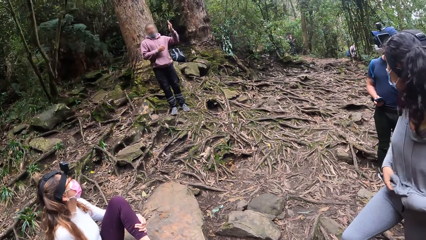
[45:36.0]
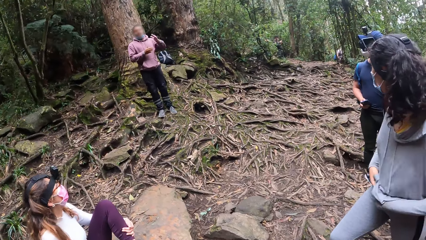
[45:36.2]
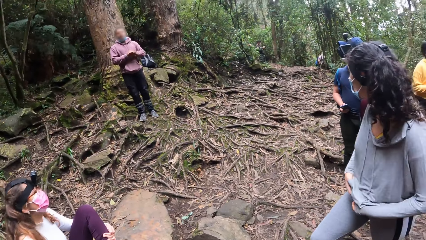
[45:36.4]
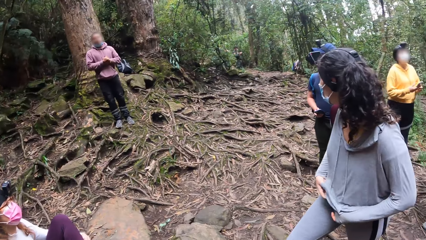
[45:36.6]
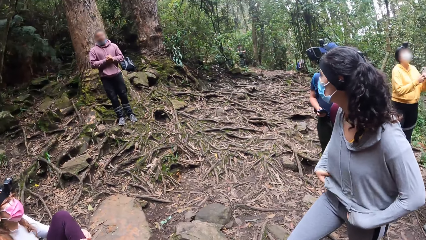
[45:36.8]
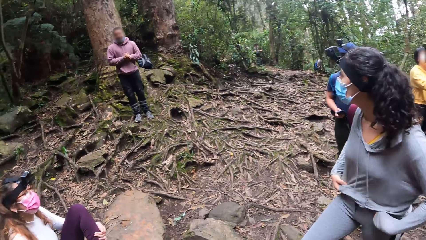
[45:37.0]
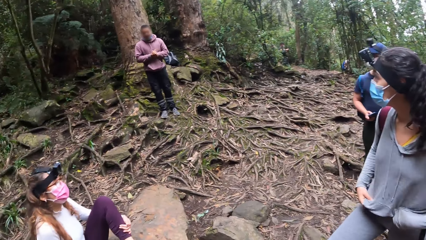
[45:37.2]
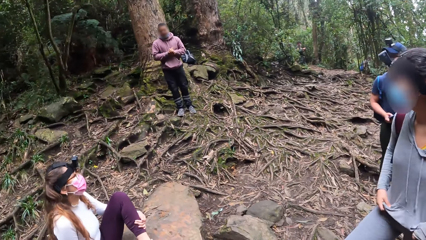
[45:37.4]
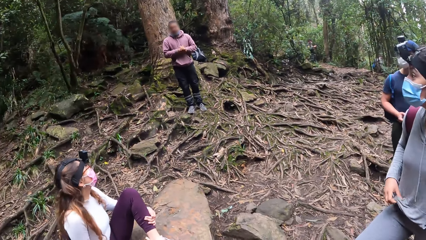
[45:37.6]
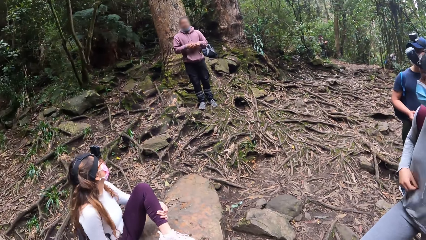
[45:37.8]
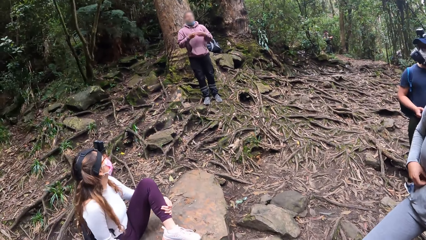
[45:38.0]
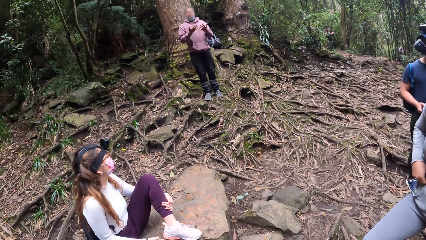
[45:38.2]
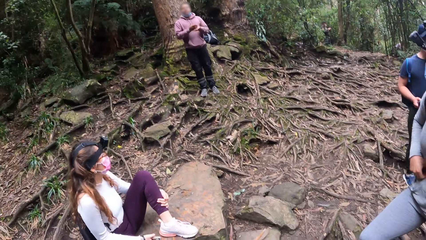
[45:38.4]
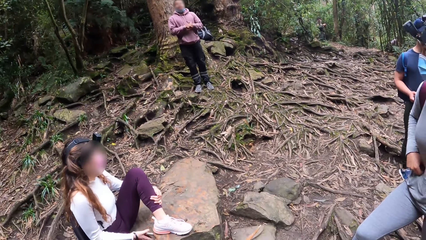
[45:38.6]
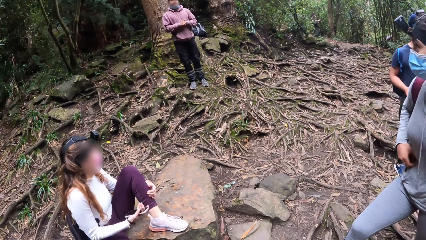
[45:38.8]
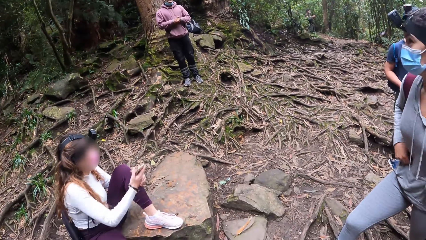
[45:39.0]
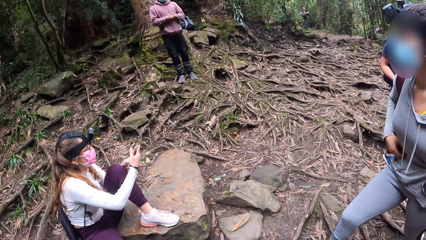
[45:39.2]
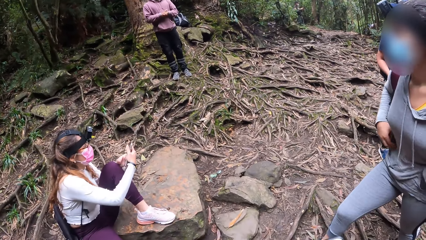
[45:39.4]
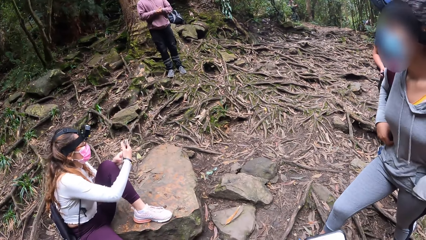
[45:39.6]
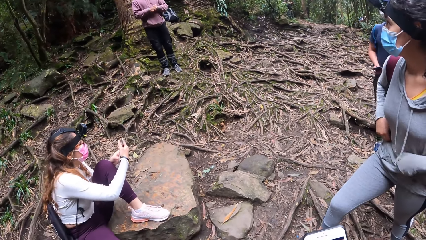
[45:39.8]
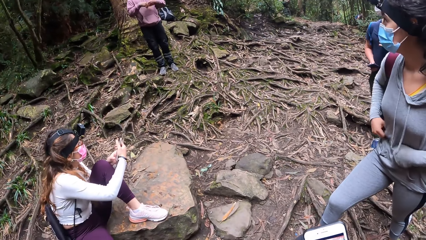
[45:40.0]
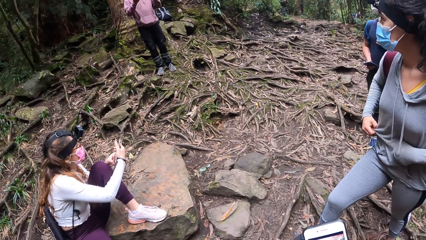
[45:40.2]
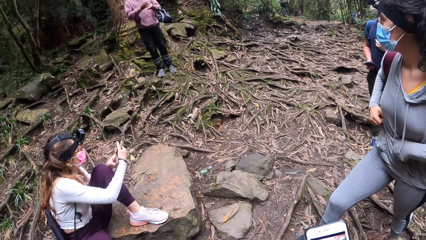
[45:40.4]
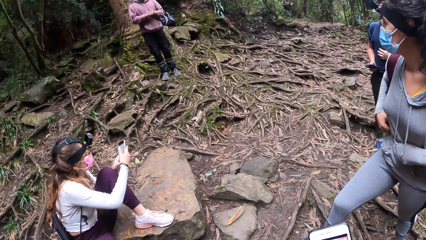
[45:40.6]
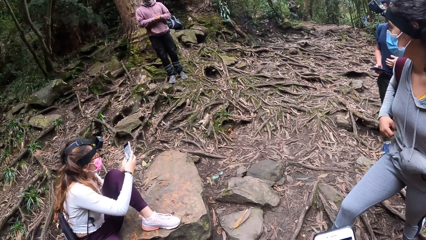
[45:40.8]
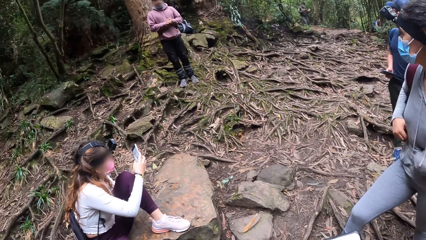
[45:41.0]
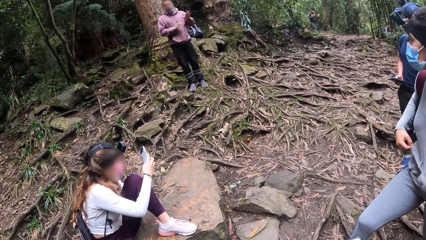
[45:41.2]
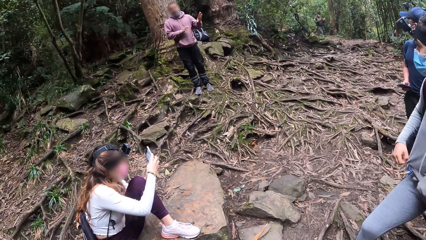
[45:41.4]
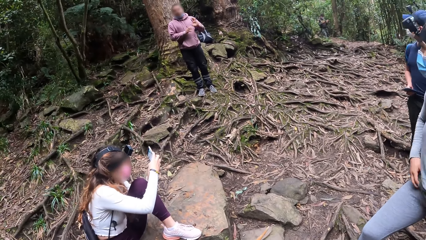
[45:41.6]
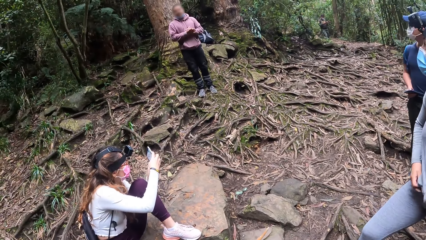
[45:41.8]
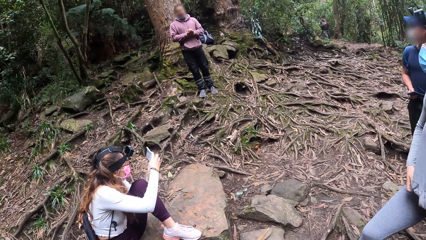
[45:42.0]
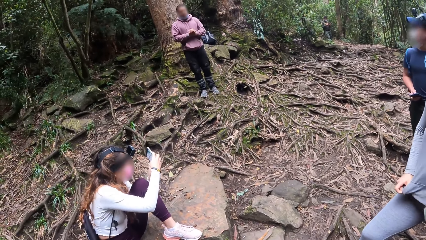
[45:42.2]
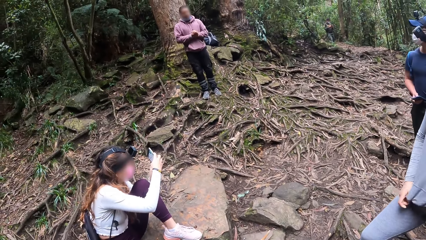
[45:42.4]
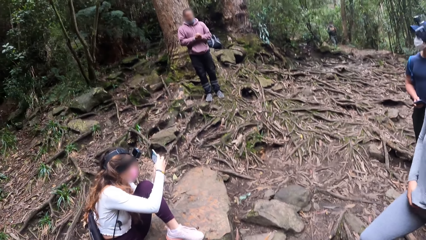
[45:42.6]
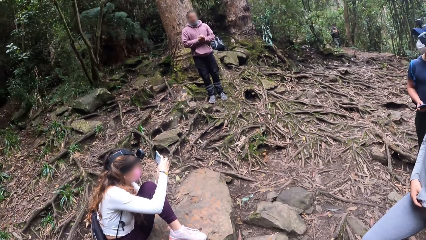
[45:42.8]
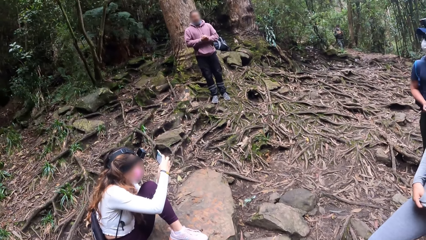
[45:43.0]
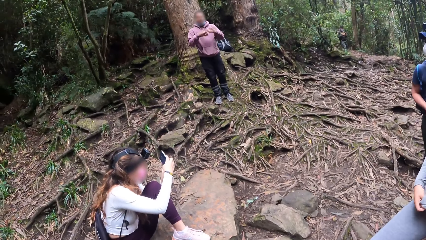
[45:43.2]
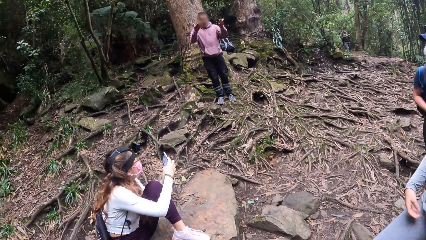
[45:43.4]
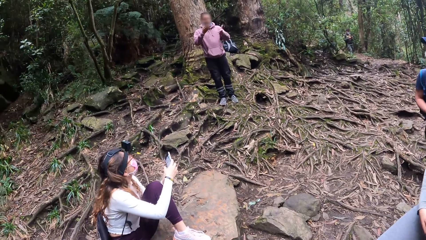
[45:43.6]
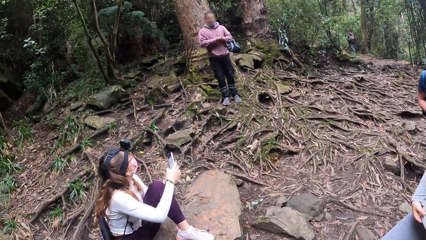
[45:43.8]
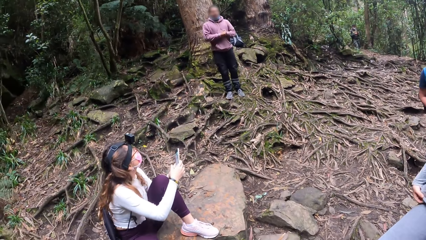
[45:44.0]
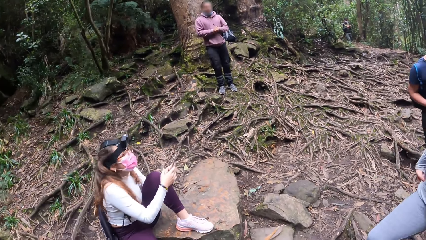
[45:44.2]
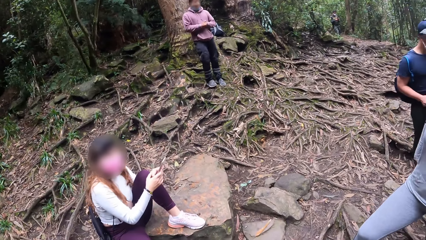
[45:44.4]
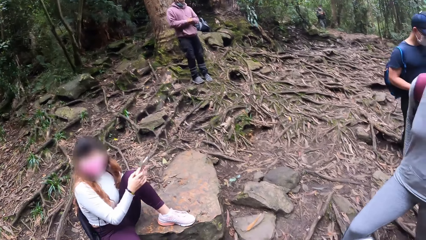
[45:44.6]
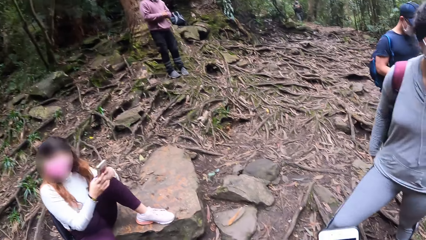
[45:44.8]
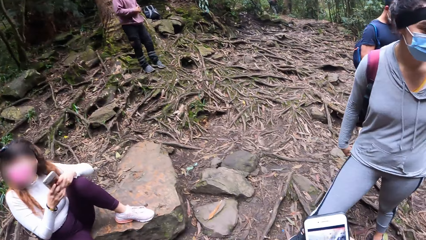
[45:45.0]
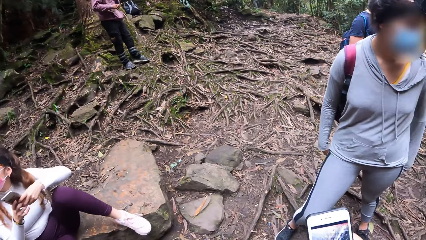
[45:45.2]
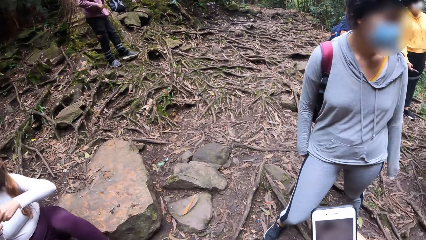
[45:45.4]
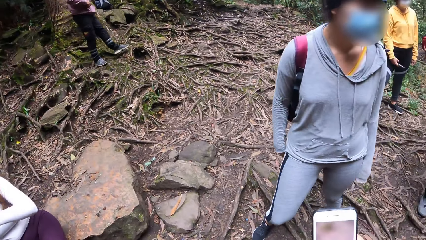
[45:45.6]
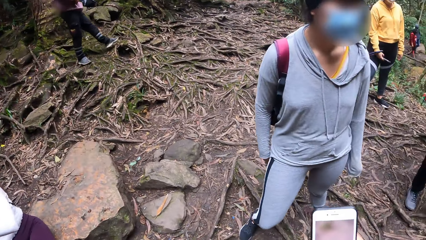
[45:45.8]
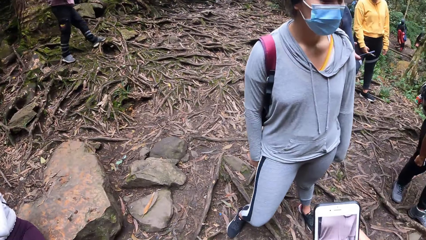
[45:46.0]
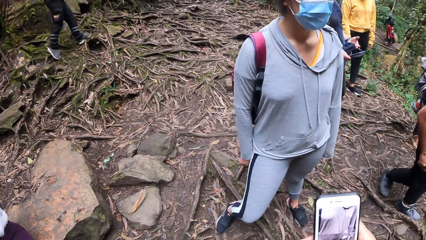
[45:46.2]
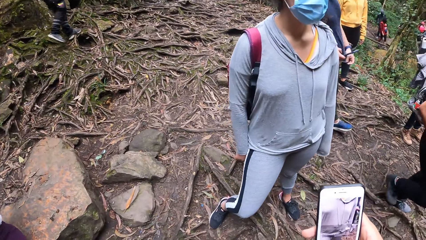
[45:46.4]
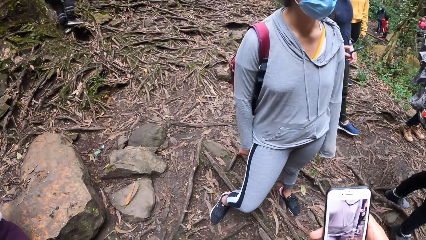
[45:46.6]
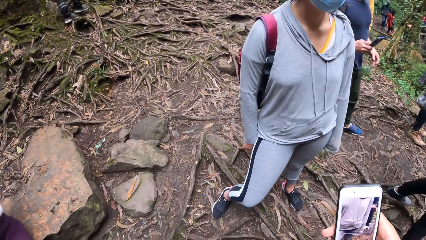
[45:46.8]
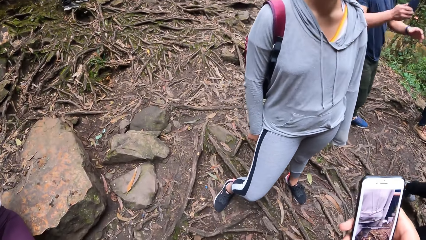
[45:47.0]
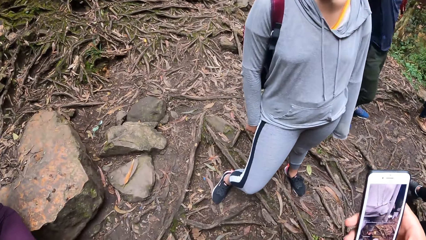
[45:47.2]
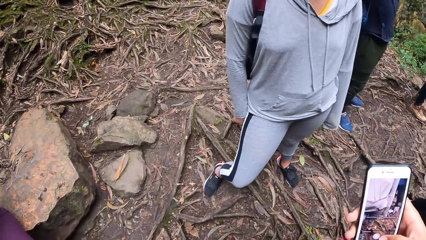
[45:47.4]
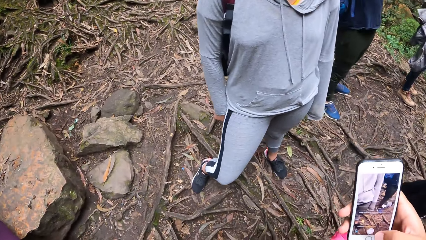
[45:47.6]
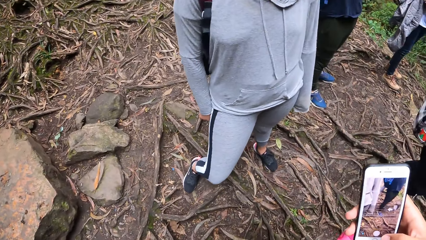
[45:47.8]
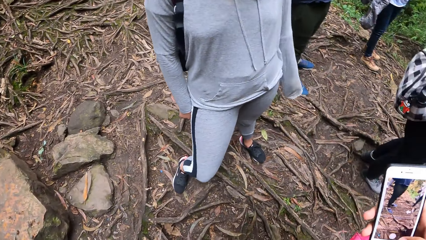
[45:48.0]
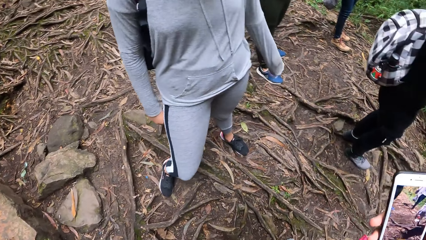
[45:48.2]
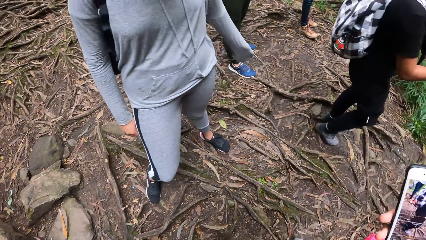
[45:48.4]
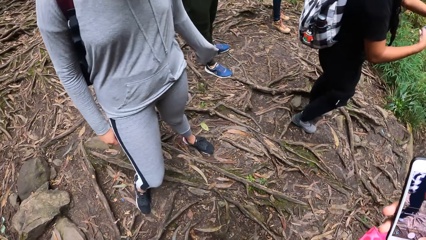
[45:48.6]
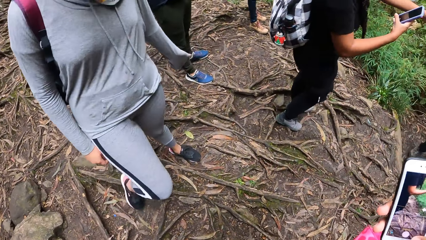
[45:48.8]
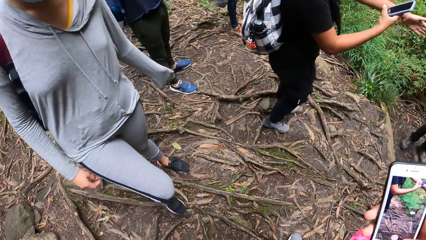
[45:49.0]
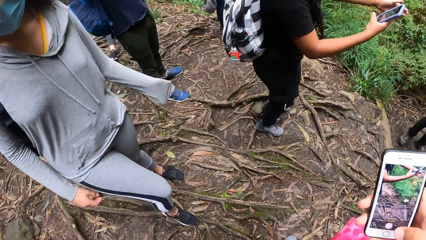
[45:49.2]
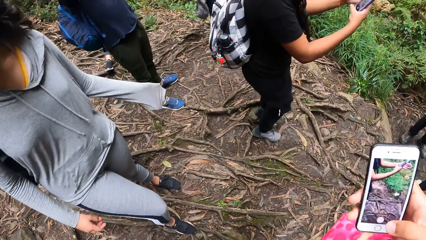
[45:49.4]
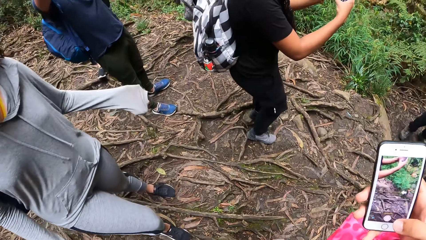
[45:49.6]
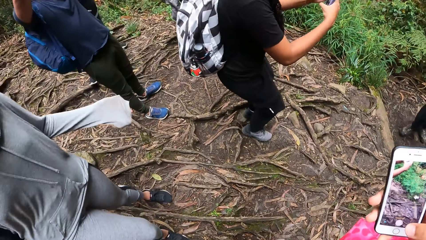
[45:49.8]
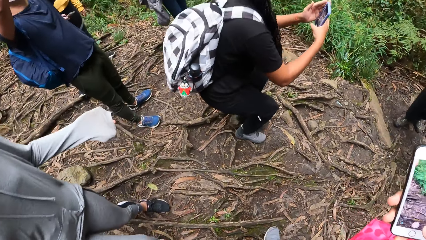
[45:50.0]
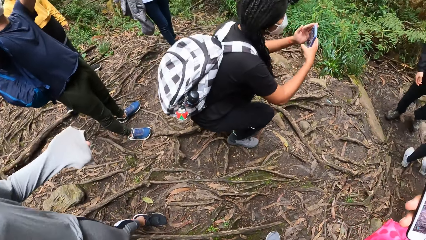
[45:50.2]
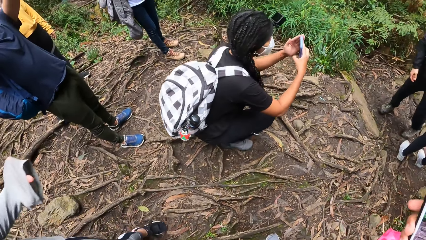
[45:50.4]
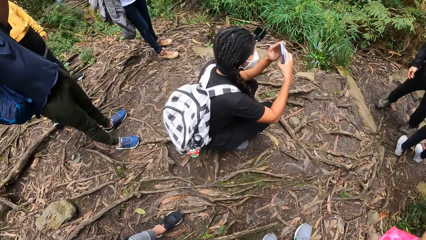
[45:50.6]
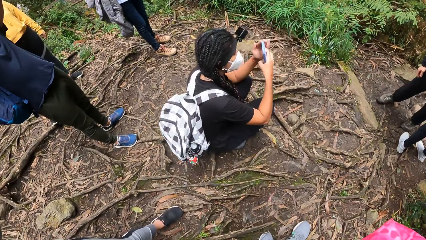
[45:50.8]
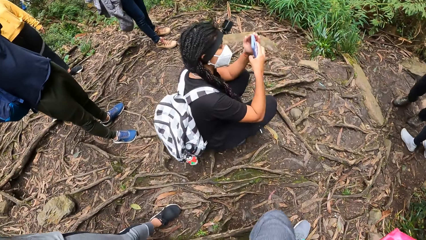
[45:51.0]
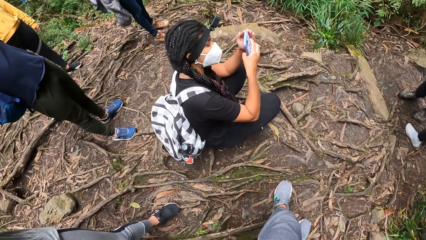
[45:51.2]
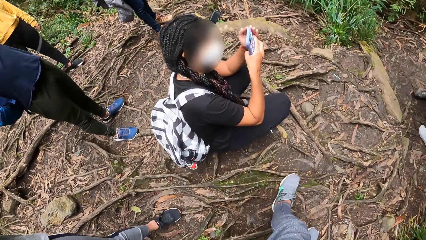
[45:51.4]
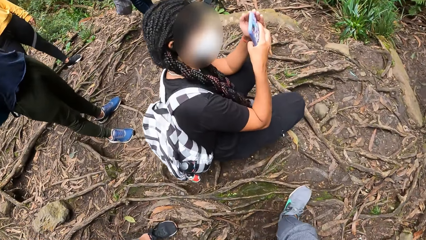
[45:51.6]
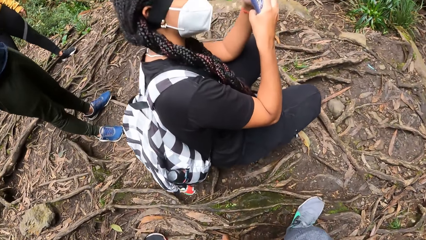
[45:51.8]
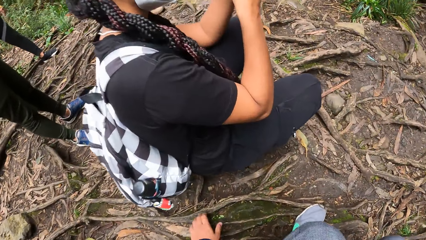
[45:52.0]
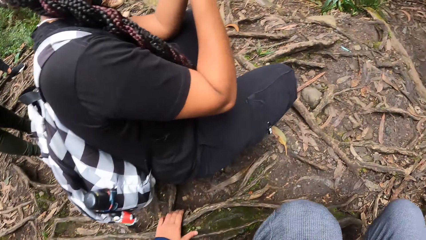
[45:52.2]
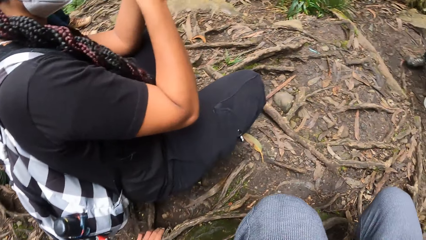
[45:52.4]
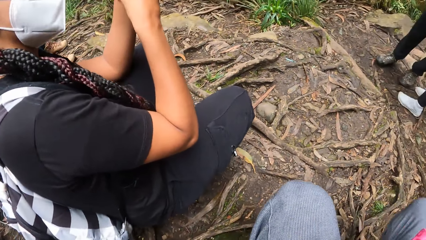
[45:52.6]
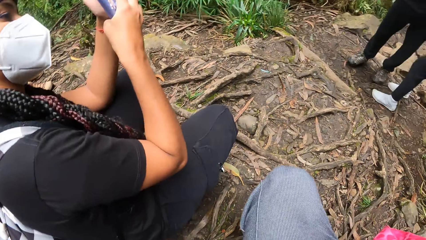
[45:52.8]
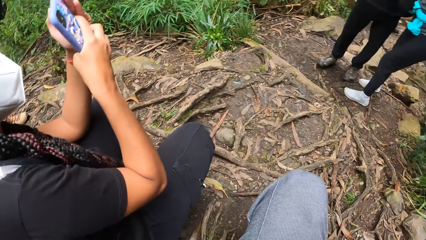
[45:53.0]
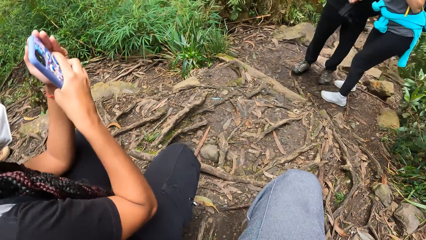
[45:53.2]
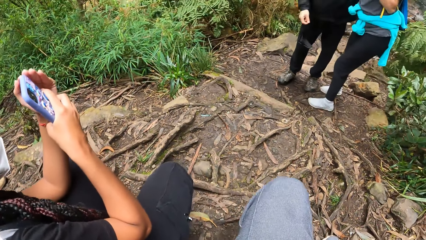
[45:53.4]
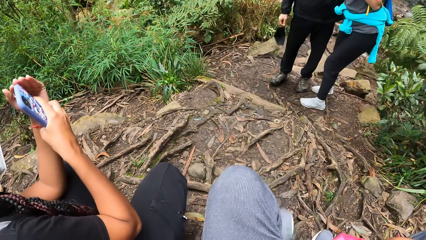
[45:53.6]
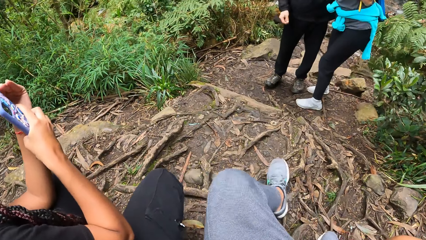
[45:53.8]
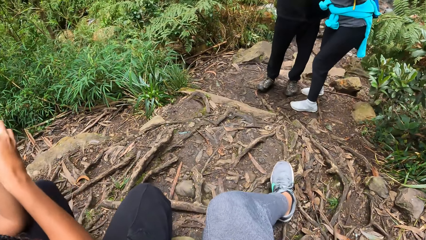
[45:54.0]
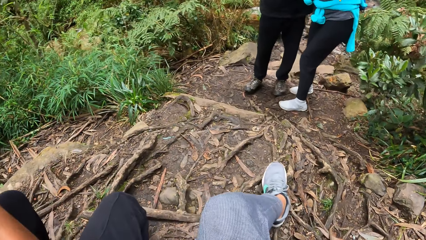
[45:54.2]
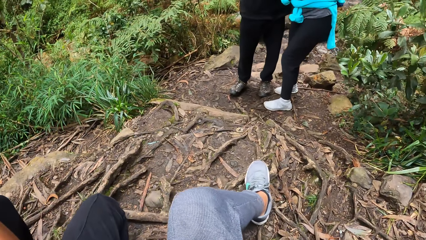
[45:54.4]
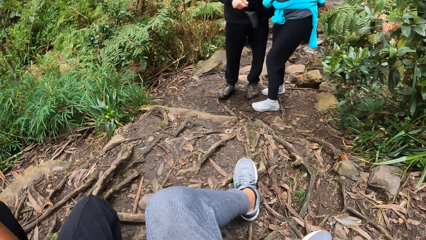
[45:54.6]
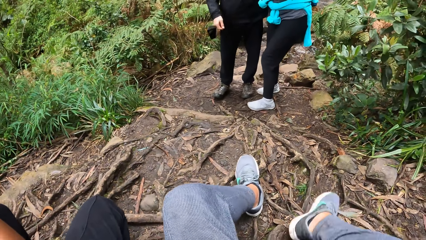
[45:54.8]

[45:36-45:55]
The camera wearer sits on the ground.
